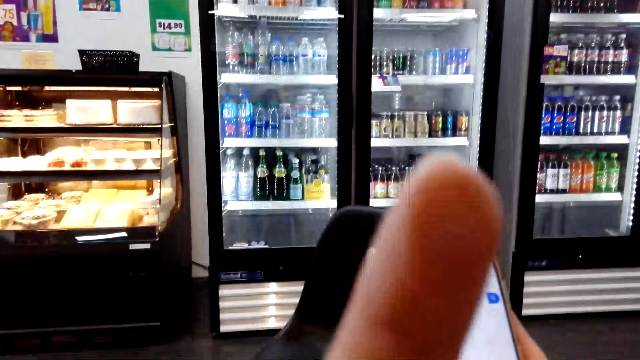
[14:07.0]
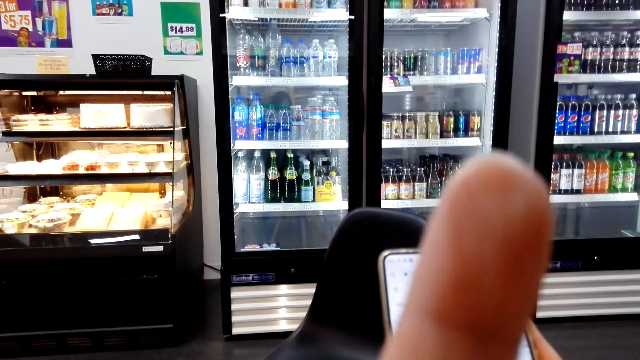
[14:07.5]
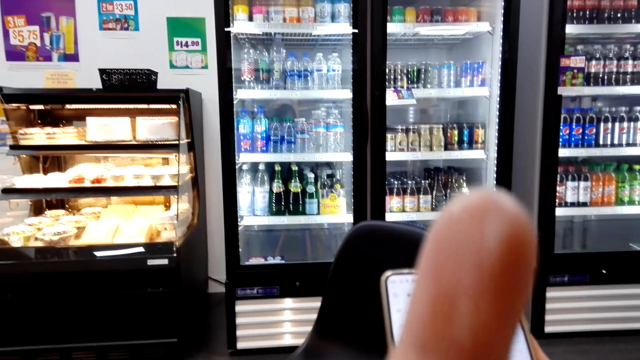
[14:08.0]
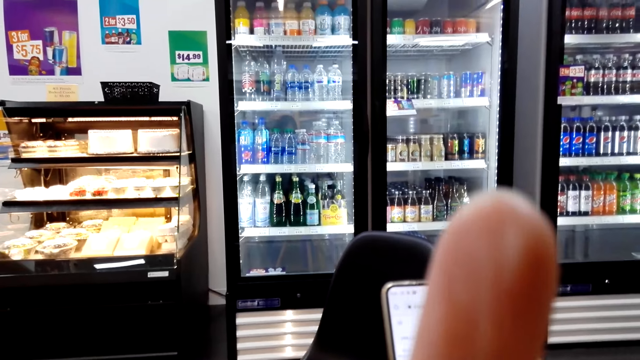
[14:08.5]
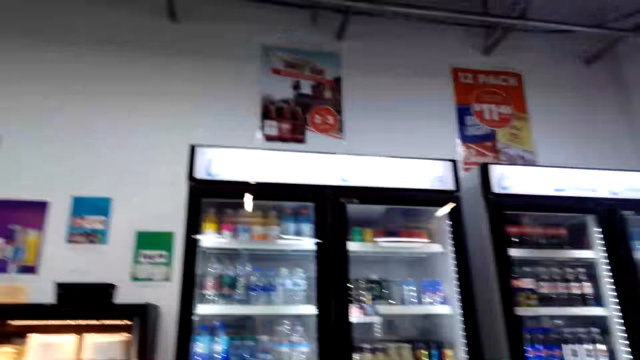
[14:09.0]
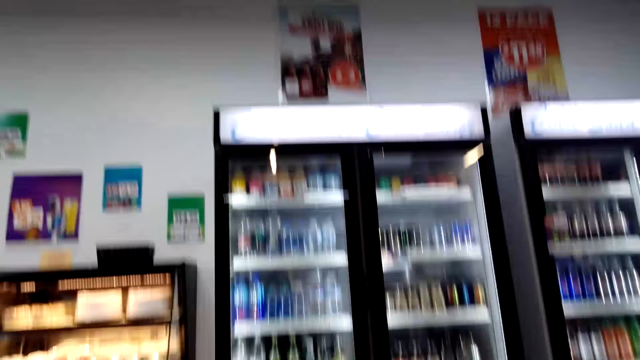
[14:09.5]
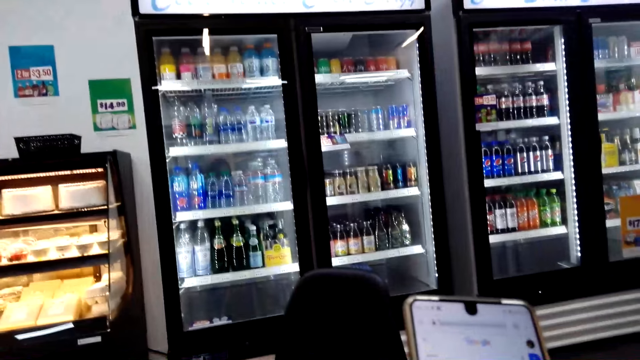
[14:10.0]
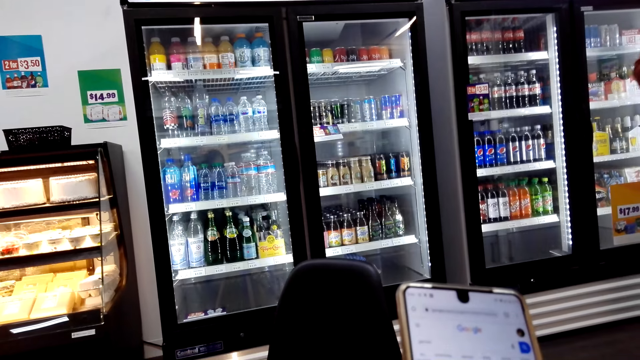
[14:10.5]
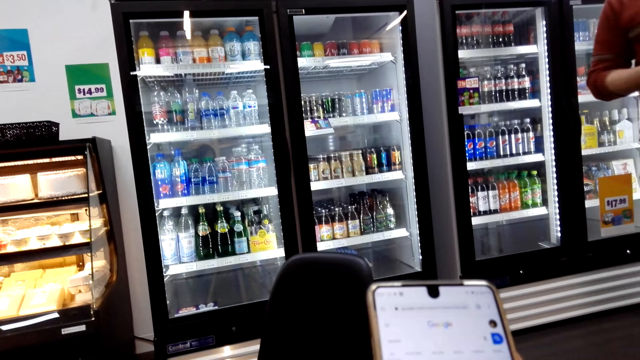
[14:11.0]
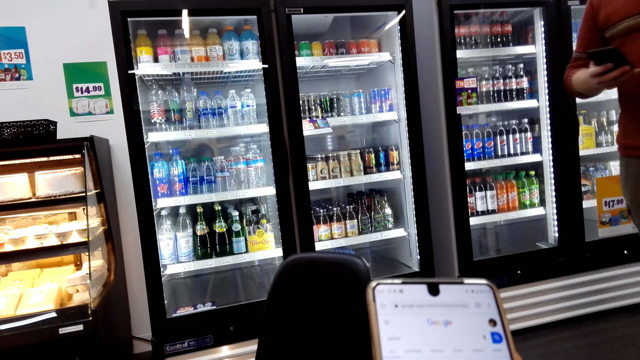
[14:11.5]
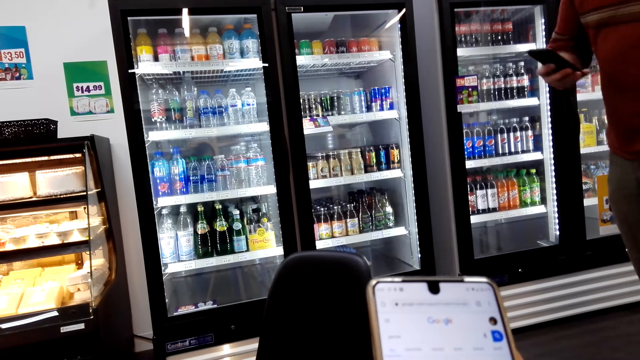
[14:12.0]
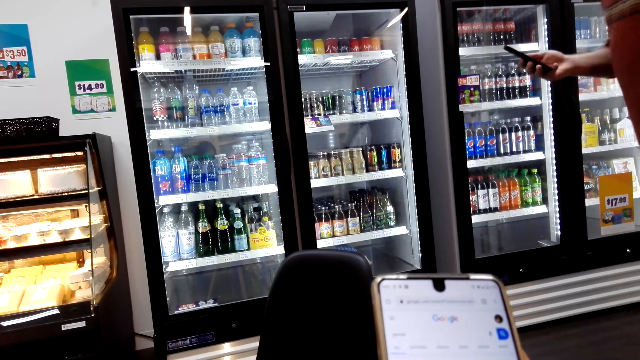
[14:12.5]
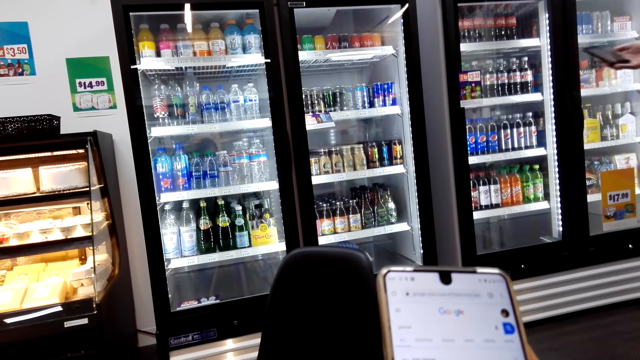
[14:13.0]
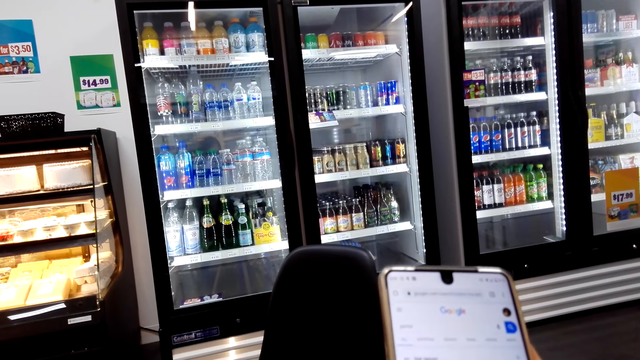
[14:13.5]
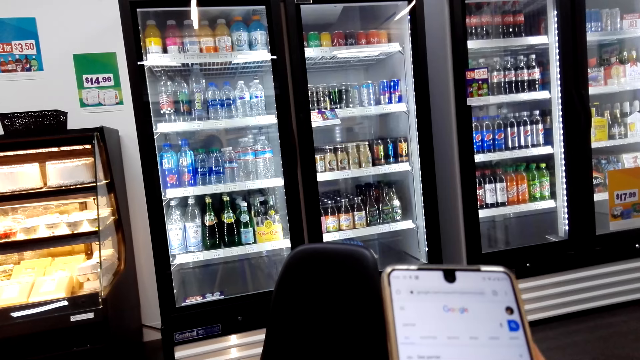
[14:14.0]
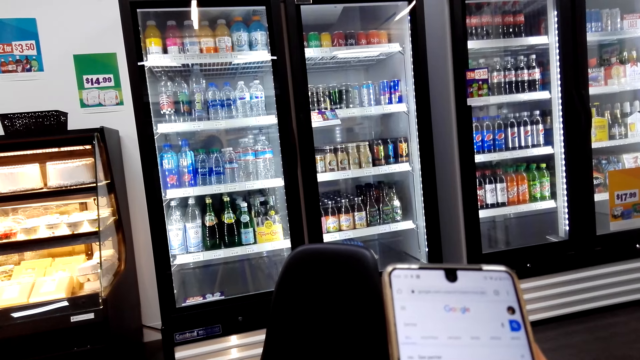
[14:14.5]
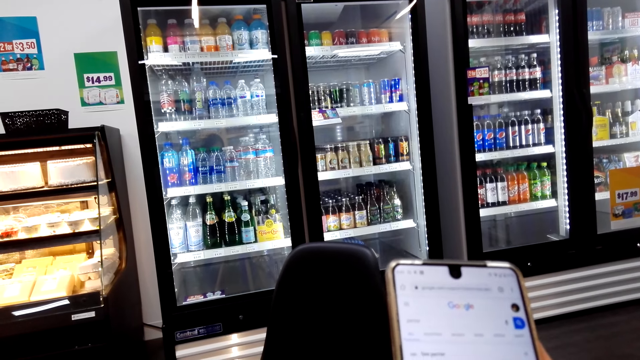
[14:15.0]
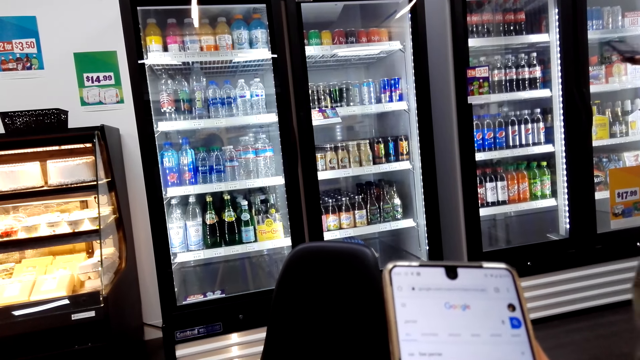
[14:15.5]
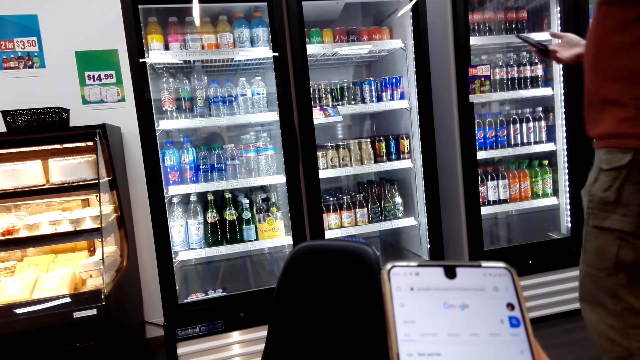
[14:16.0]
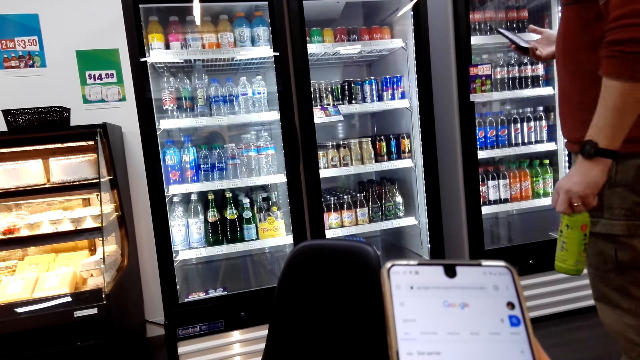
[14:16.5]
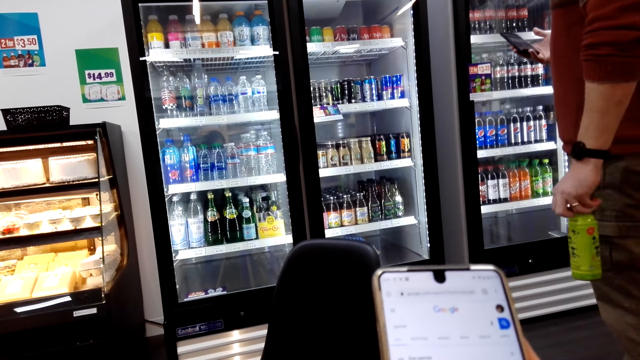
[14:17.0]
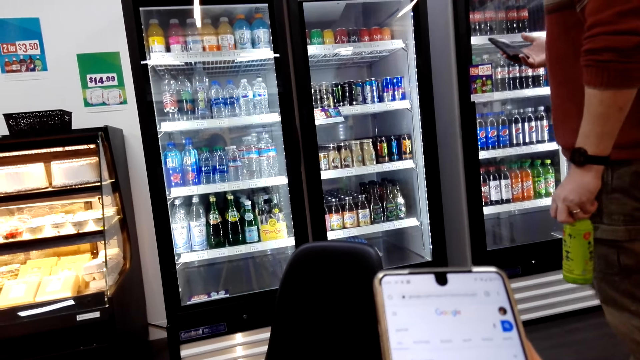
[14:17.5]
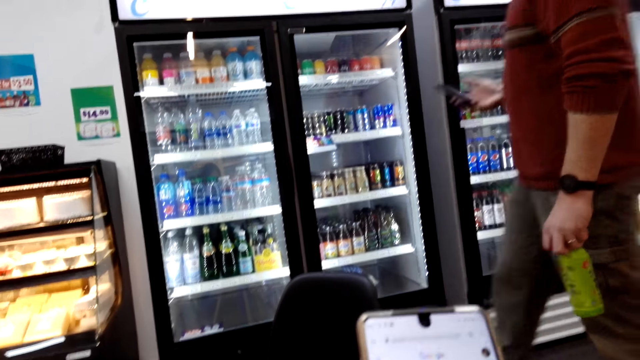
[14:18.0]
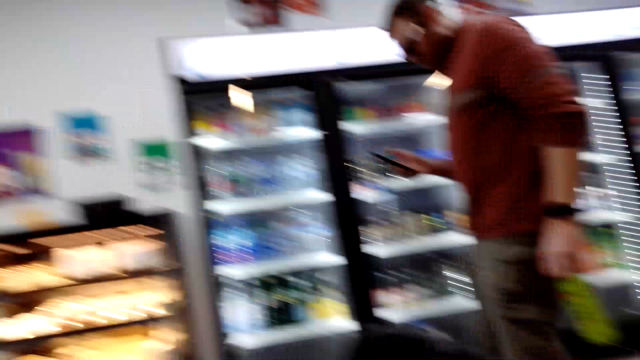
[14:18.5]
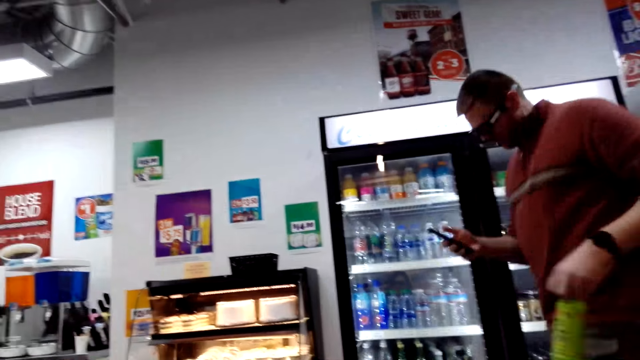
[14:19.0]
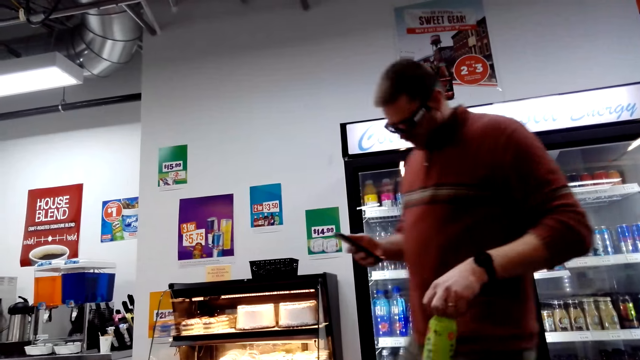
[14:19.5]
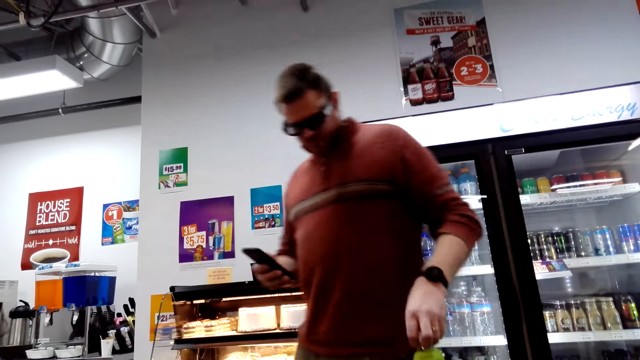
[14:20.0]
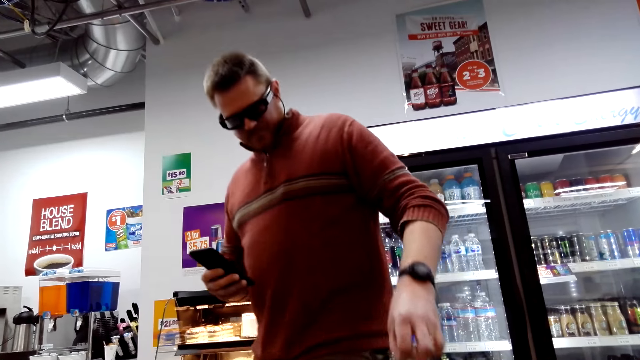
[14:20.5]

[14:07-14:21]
The camera wearer adjusts the camera. They look around the store. They operate a phone. A man walks around the store and uses a phone. The camera wearer operates the phone. The man walks around the store, carries a bottle, operates the phone and walks around the store.

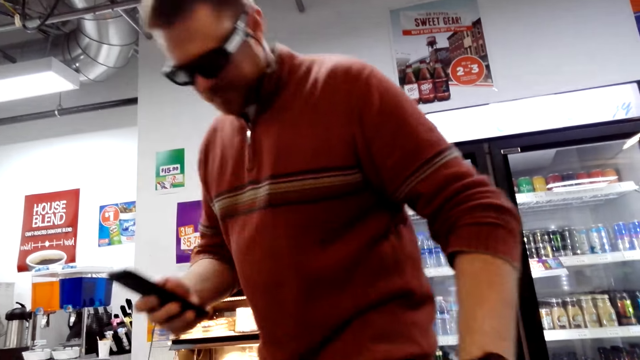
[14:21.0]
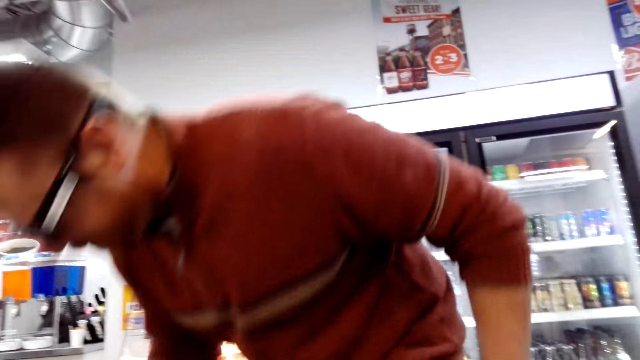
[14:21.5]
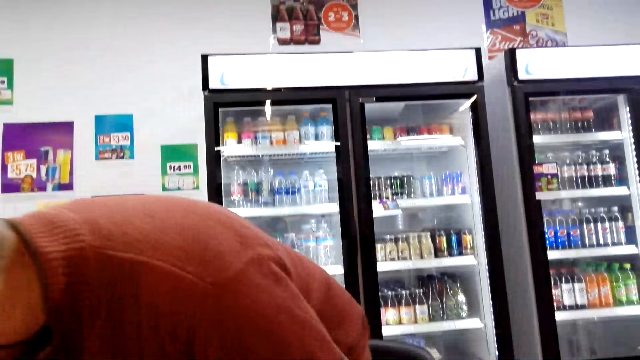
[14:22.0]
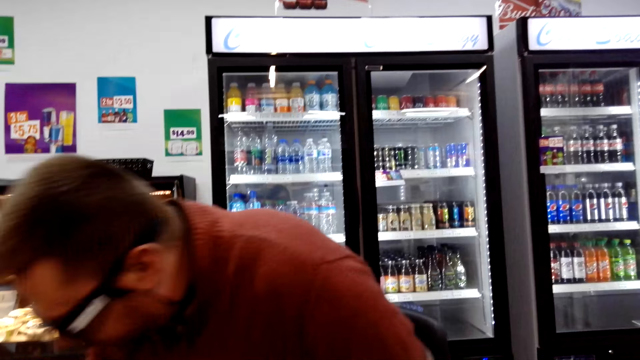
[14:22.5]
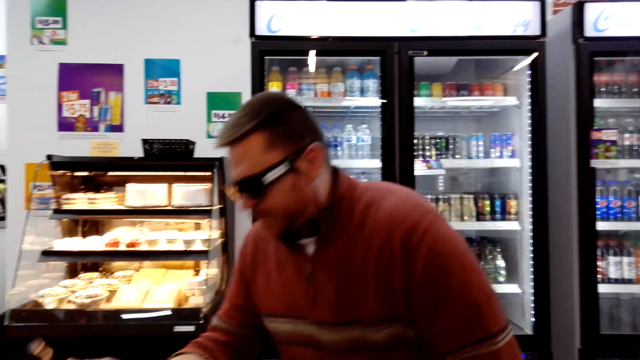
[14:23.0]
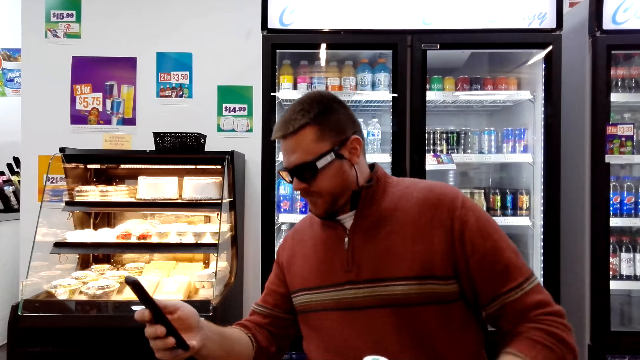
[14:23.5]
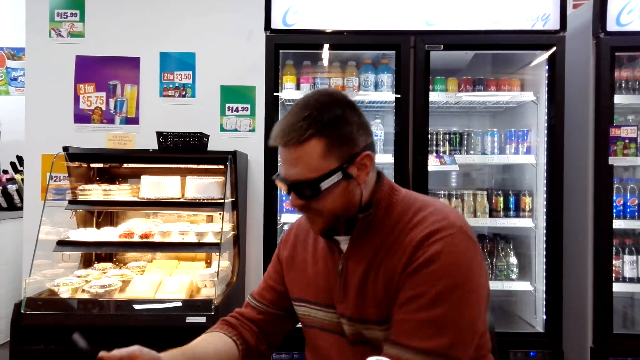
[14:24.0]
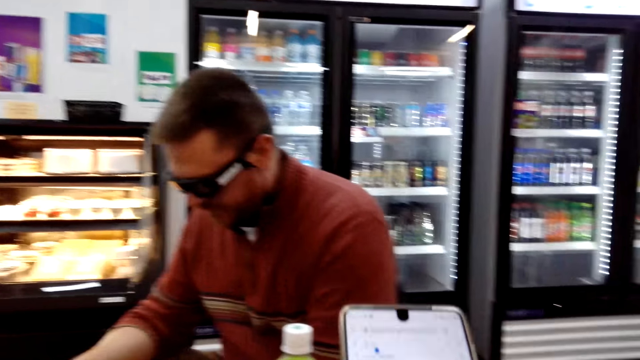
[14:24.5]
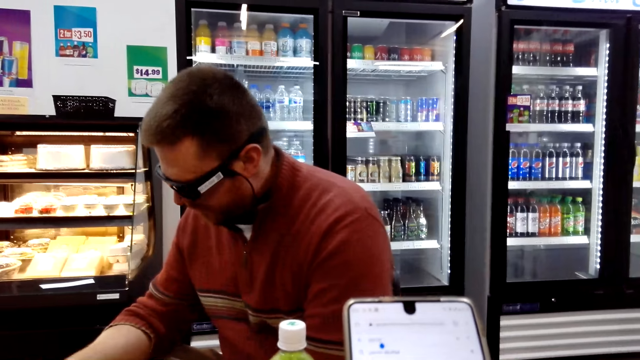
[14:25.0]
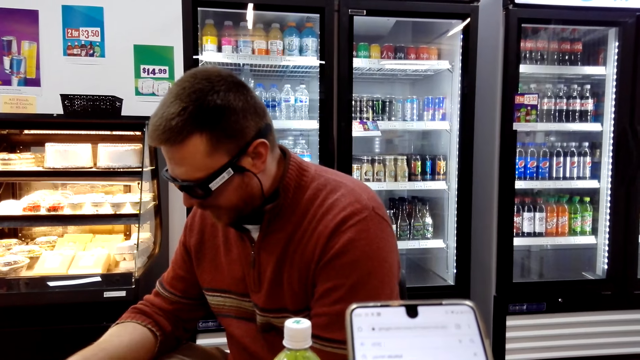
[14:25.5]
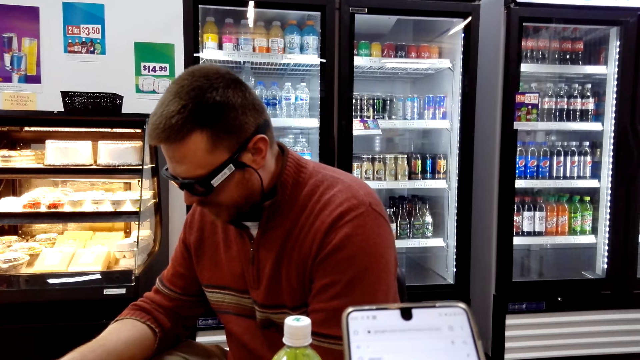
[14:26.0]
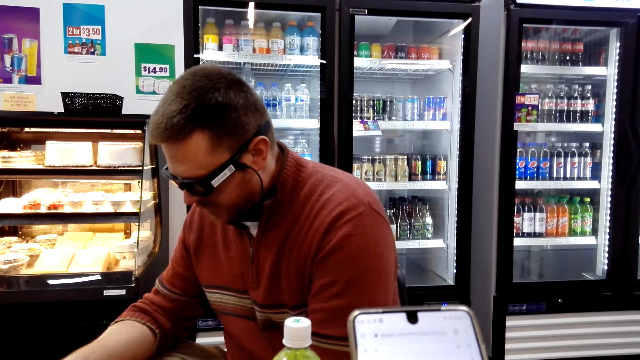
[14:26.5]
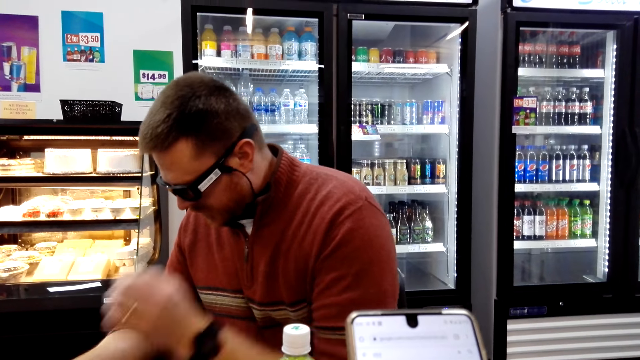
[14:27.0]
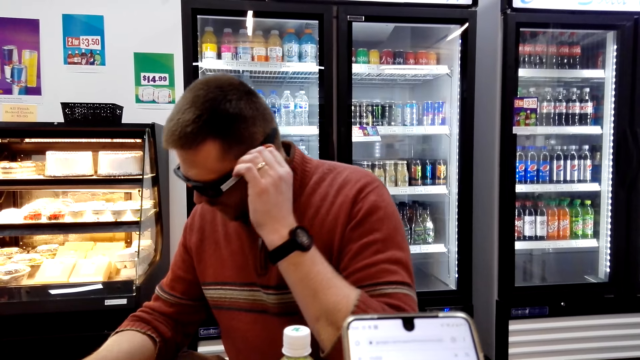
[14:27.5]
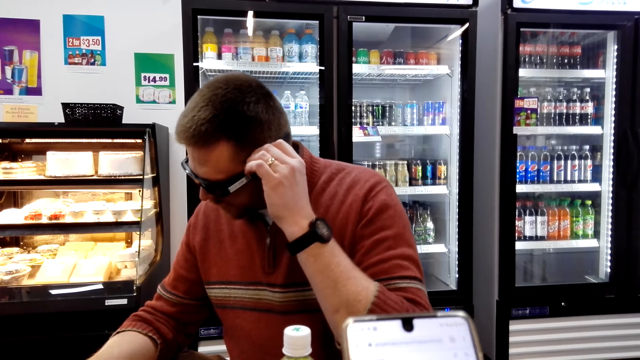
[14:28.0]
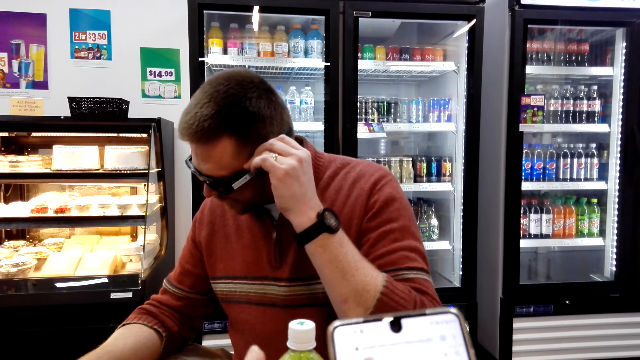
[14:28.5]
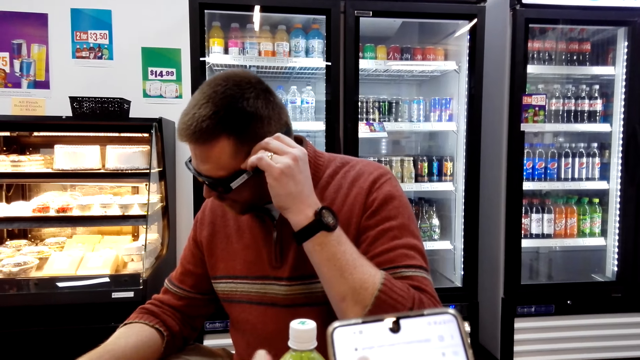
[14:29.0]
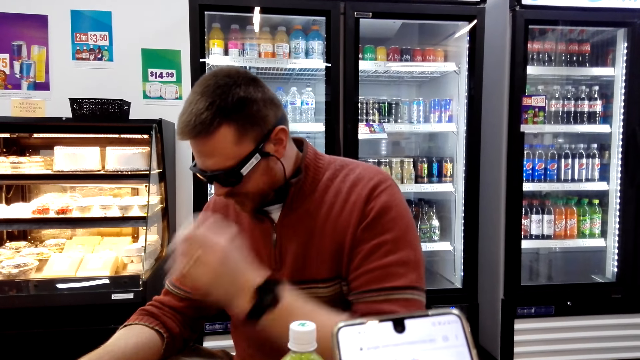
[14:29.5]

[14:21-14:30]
A man sits on a chair. The man operates a phone. The camera wearer operates a phone. The man touches the shades and holds his glasses. The camera wearer operates the phone. The man pulls his hand off the glasses.
